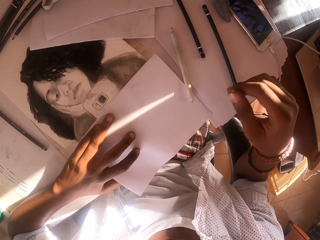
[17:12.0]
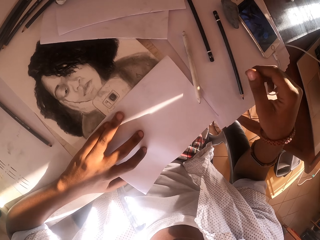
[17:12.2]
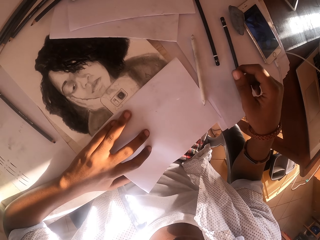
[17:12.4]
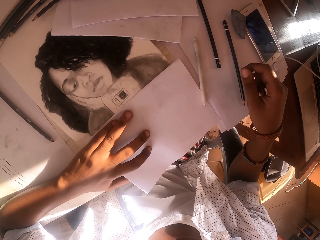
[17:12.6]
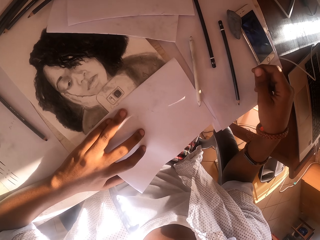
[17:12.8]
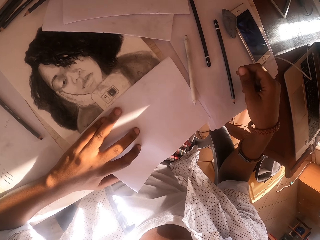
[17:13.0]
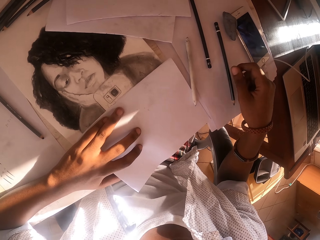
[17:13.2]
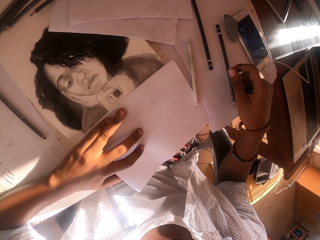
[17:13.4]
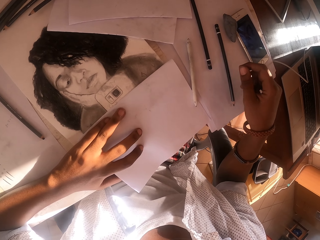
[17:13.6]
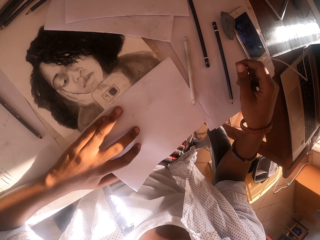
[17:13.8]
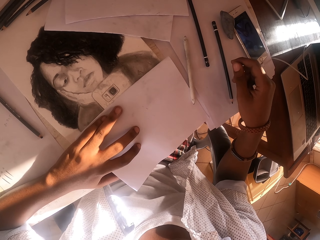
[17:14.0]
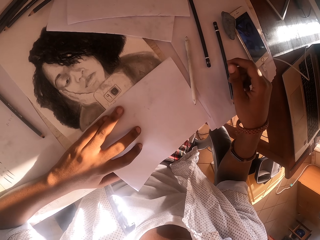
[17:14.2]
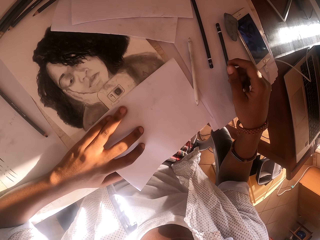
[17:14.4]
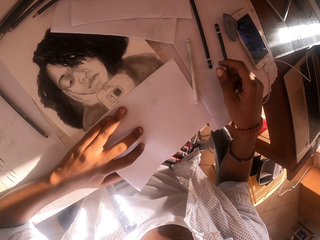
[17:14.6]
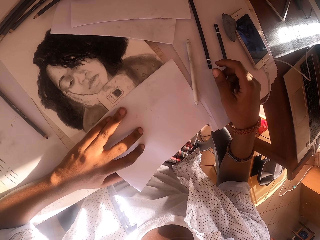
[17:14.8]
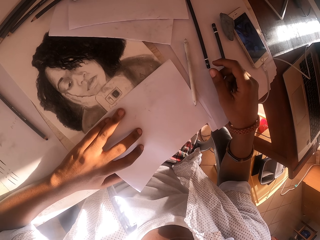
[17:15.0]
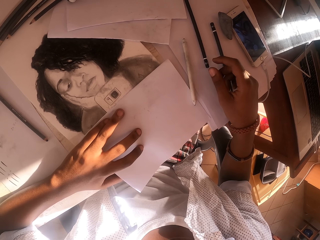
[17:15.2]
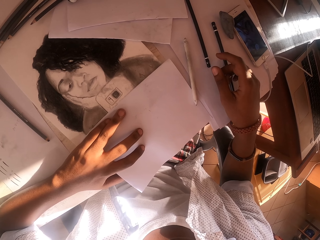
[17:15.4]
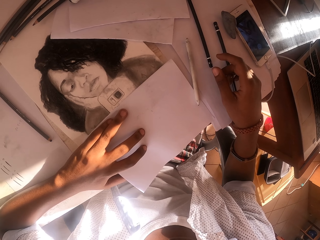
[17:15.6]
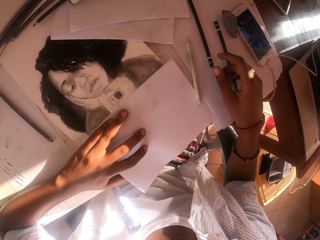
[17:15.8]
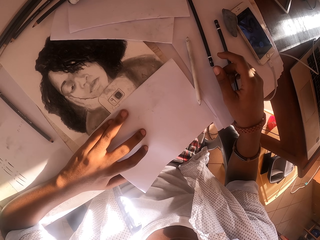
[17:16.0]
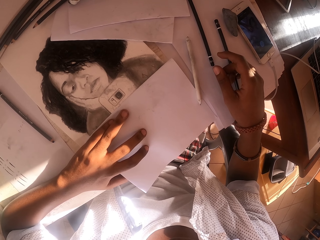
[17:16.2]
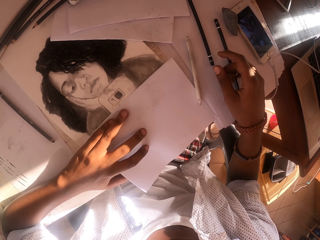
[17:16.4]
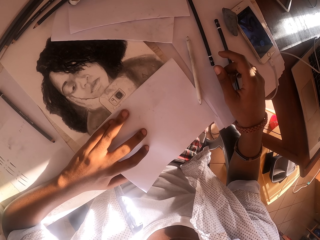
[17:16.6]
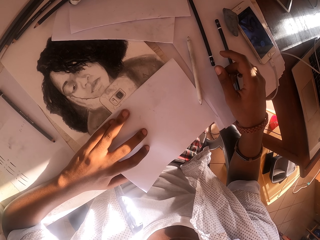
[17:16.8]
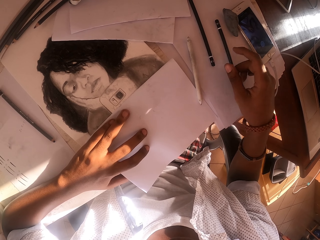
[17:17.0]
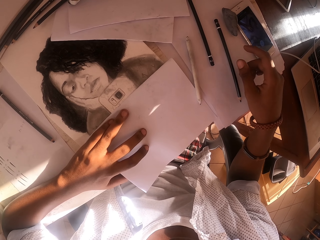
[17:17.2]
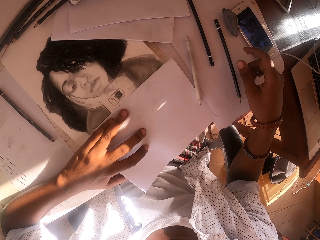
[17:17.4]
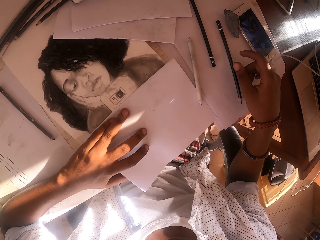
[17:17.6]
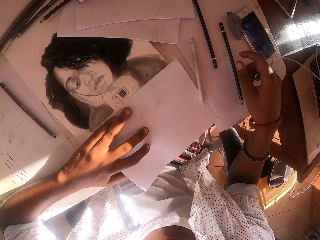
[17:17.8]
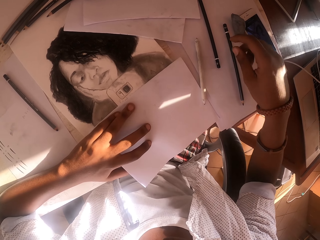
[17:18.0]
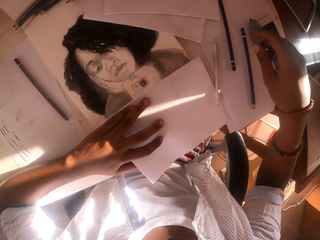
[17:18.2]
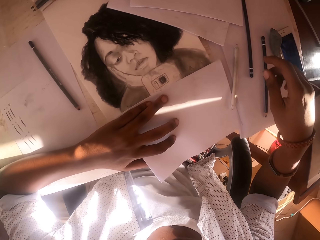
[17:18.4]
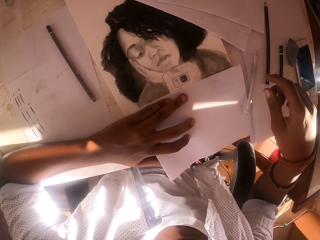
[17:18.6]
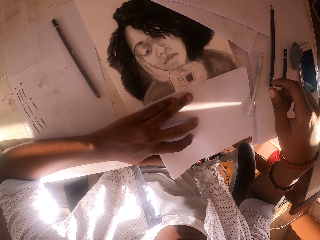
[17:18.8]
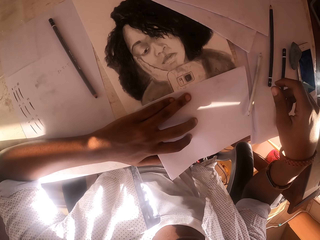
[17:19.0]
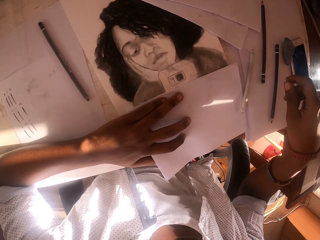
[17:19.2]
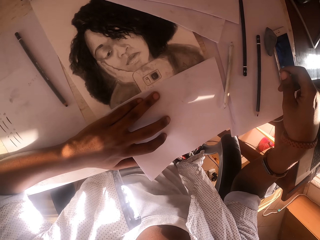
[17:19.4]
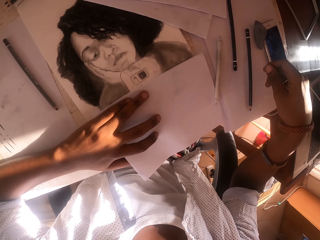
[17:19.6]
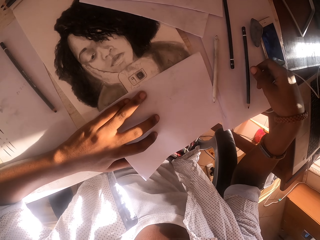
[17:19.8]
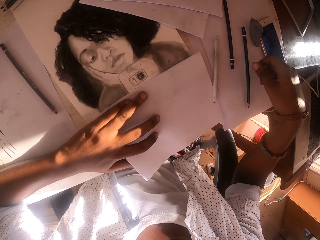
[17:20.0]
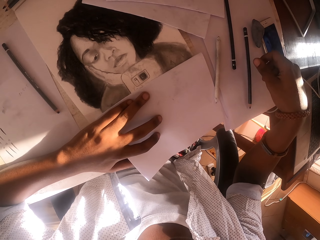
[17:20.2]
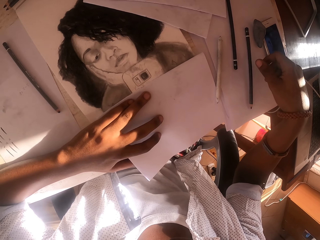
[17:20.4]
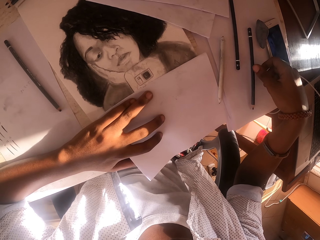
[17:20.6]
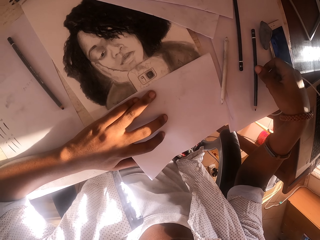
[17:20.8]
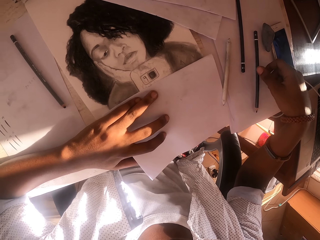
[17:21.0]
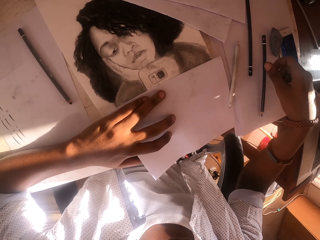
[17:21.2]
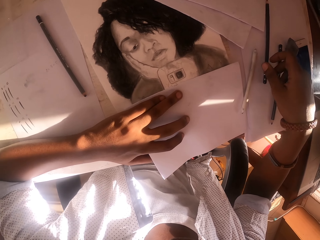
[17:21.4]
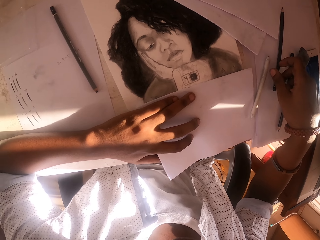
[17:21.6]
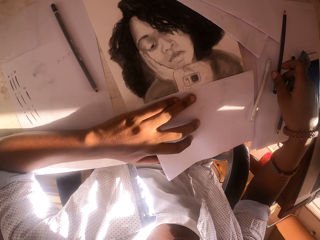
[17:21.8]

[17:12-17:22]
The camera wearer moves the hand on the paper to the pen.

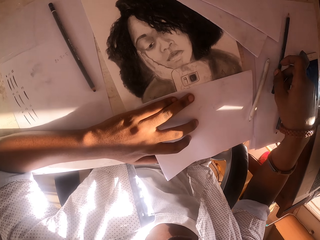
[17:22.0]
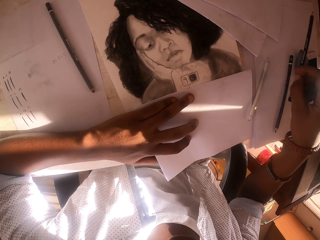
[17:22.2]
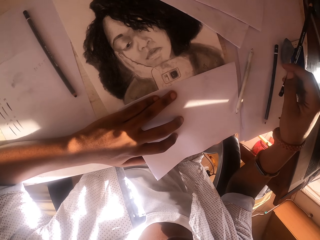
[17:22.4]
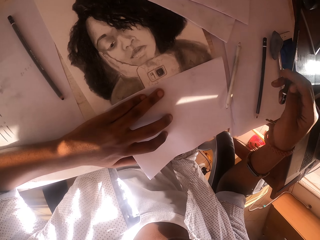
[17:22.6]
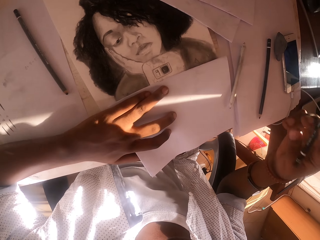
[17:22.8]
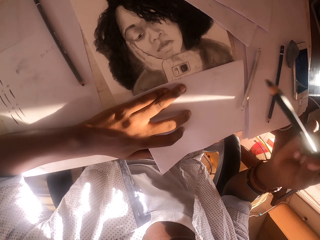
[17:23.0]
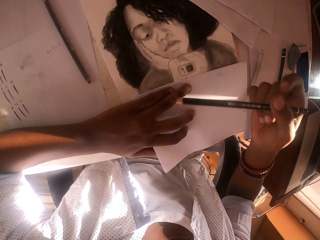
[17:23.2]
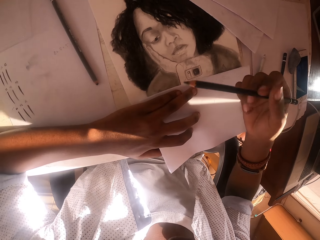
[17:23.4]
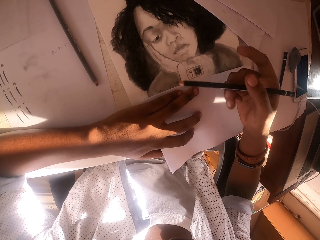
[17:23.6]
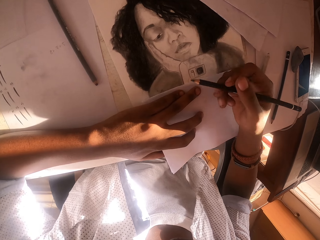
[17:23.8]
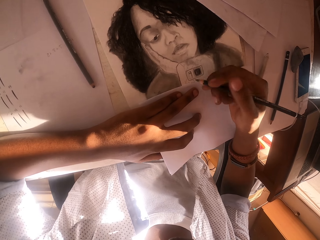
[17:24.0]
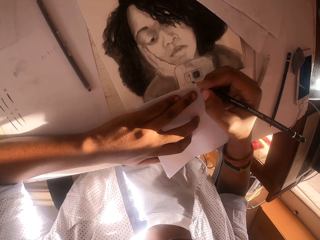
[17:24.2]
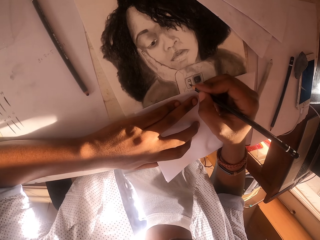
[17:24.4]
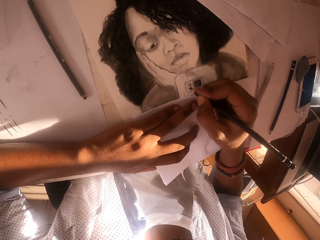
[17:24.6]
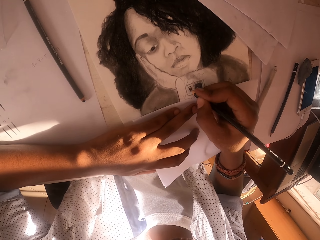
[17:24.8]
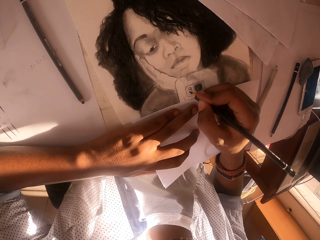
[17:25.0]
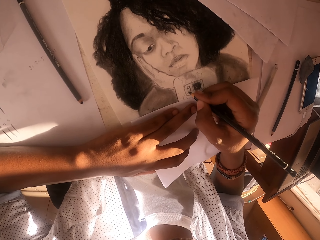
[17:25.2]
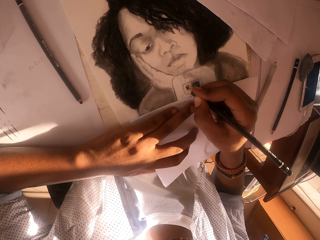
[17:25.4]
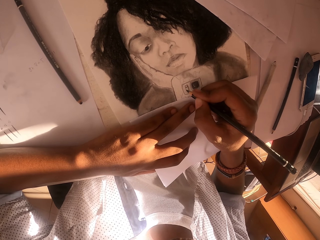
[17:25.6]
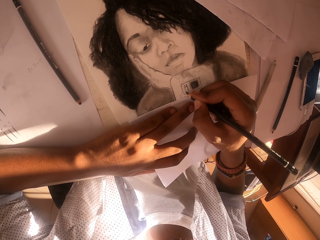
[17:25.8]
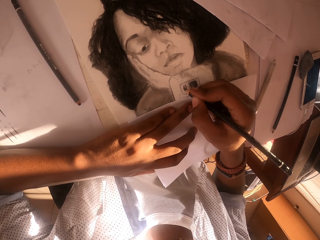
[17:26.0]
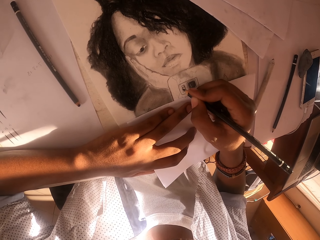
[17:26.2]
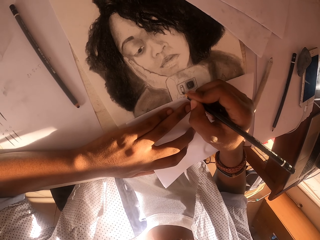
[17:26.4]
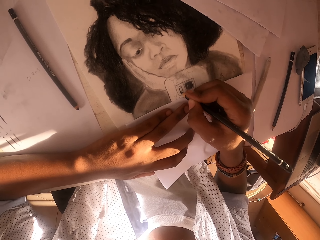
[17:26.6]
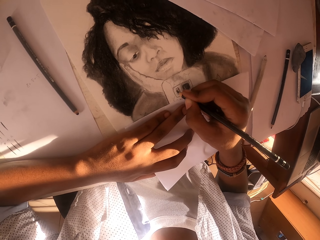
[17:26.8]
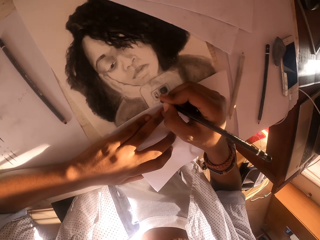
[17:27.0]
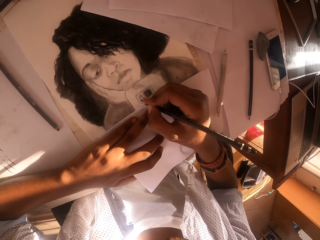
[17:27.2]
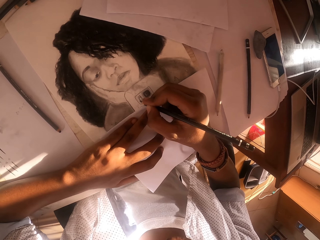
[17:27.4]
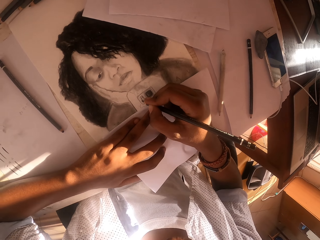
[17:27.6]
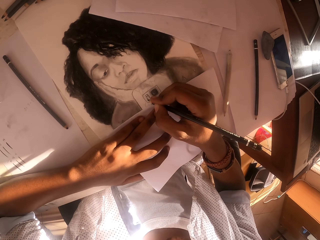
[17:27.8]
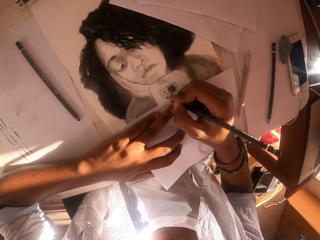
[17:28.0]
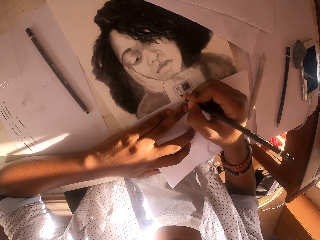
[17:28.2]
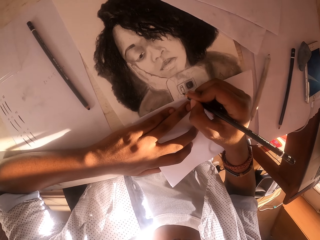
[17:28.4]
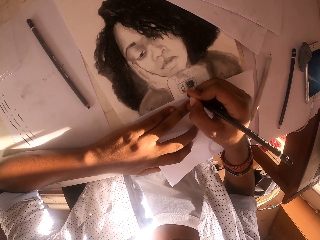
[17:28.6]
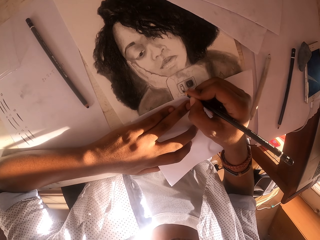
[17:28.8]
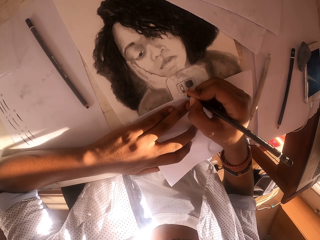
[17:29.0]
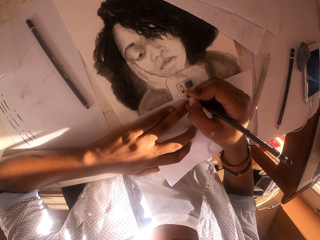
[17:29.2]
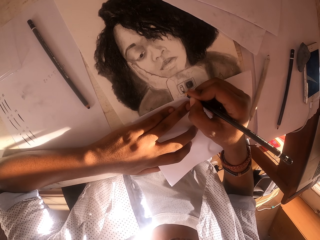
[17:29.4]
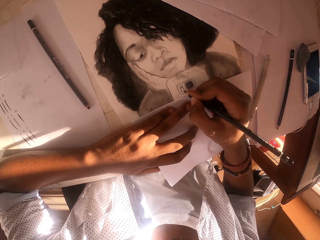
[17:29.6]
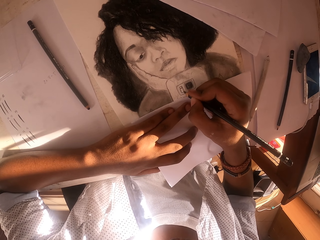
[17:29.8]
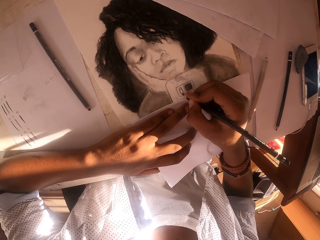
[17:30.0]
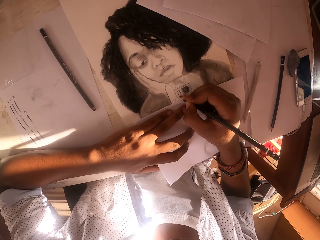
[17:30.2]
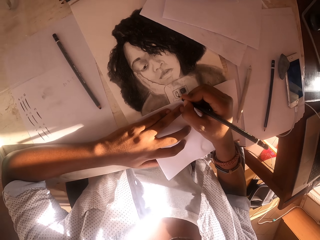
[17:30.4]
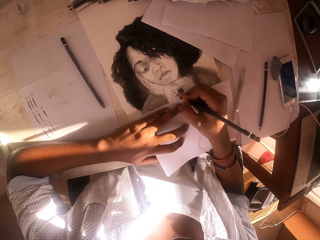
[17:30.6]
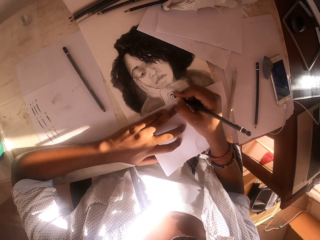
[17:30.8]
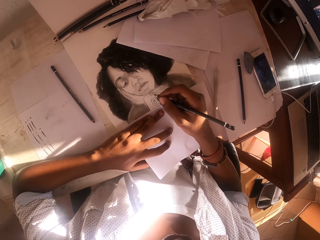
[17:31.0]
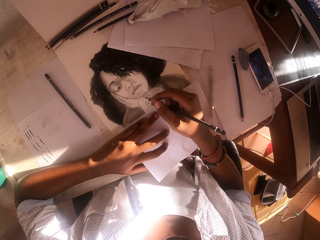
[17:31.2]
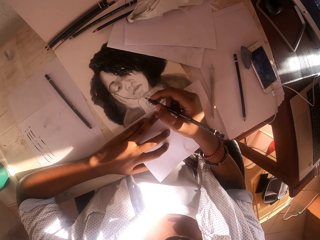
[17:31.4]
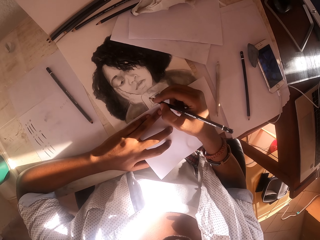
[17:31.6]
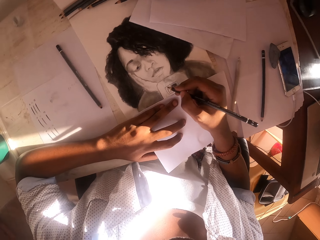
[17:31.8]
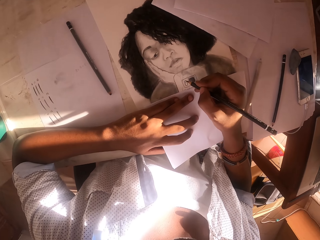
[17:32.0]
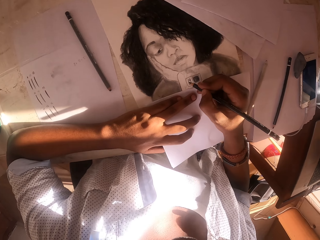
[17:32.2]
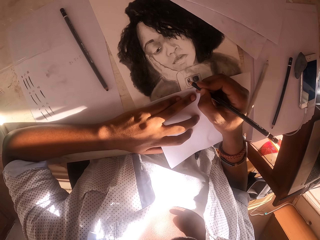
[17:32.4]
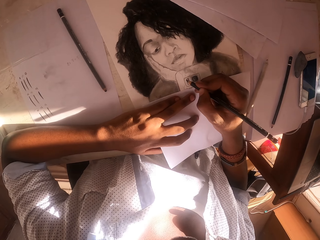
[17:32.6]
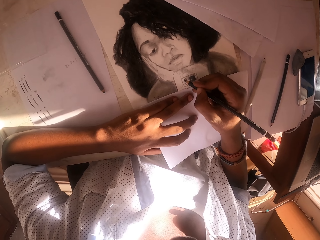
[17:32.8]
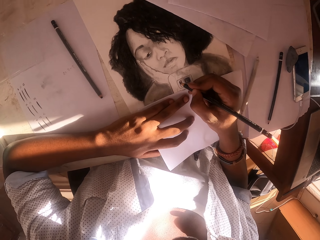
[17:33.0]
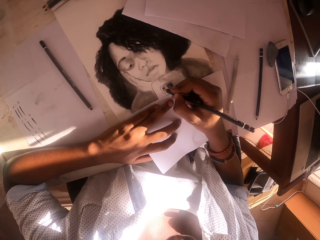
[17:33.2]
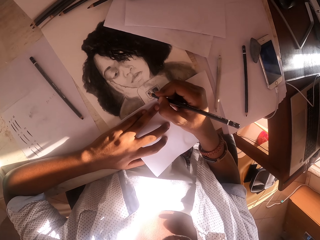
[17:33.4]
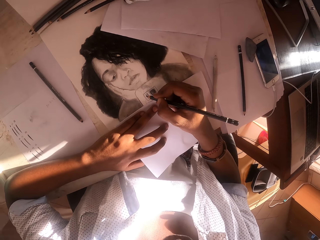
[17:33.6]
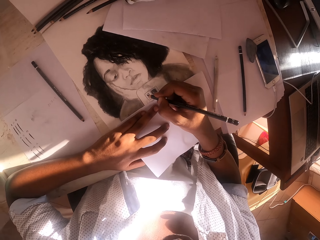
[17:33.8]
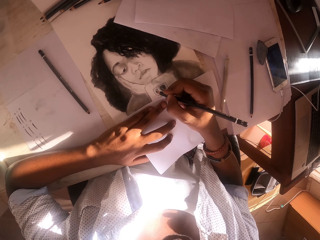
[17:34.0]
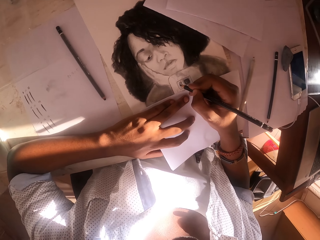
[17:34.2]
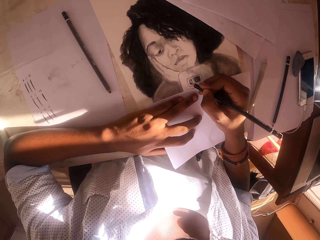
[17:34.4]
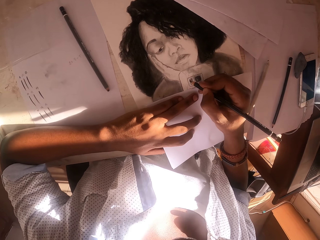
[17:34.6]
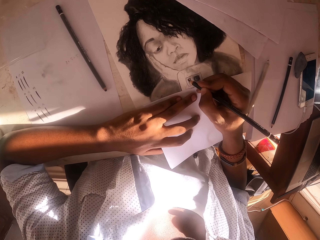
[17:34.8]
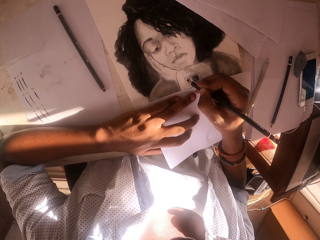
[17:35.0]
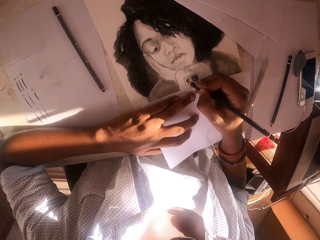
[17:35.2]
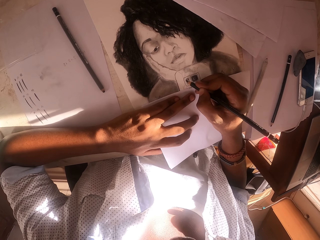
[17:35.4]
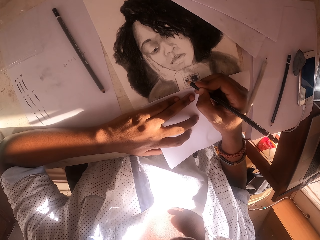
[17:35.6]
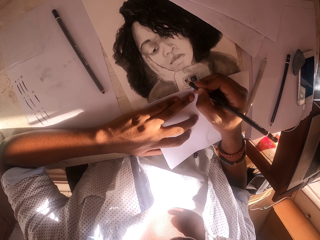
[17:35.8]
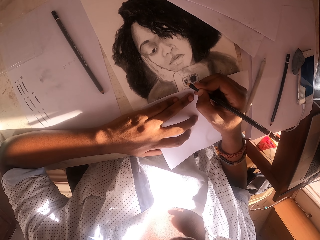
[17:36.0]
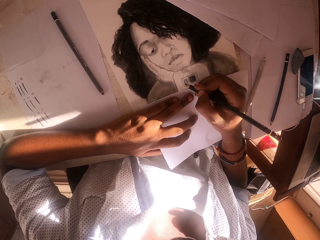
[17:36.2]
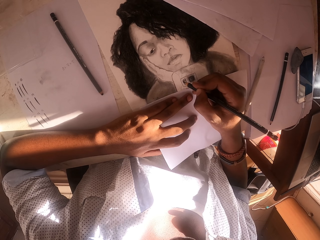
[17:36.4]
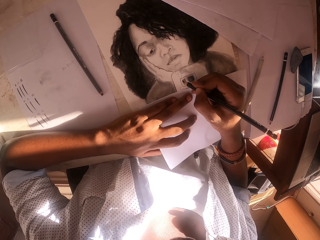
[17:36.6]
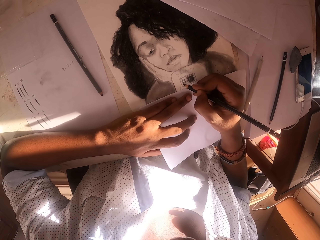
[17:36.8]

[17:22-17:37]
The camera wearer picks up the drawing pen. They move the drawing pen on the hand. They draw the picture on the paper. They shade the drawing. They move the drawing pen on the hand. They draw the picture on the paper.
